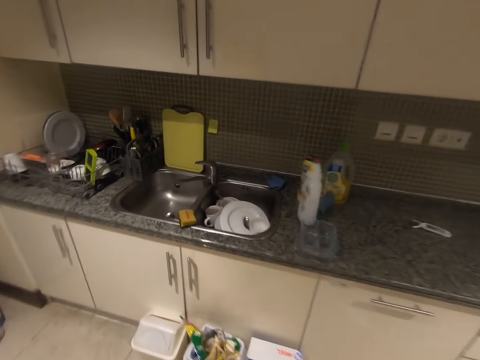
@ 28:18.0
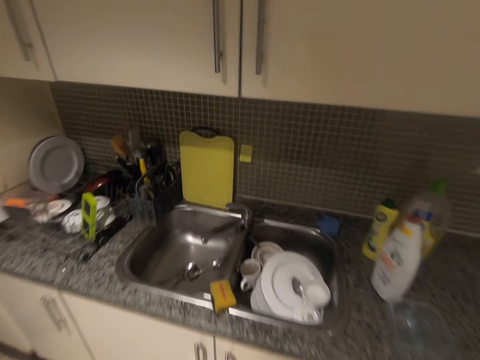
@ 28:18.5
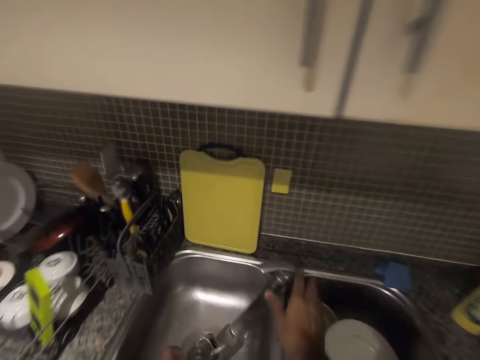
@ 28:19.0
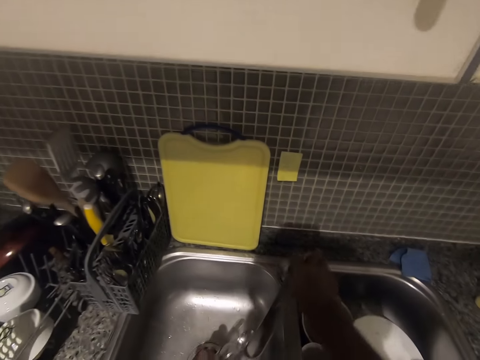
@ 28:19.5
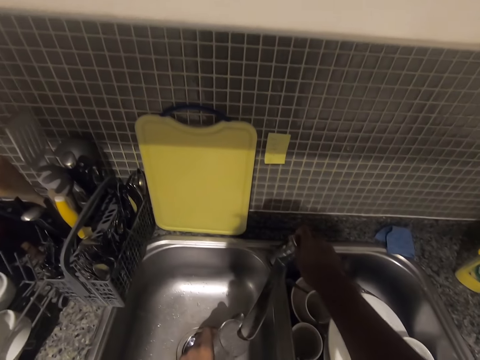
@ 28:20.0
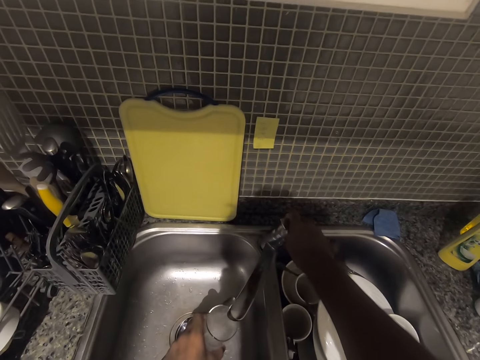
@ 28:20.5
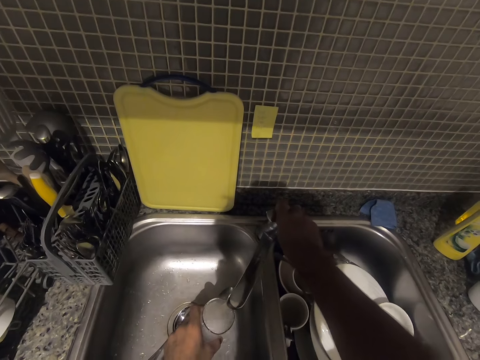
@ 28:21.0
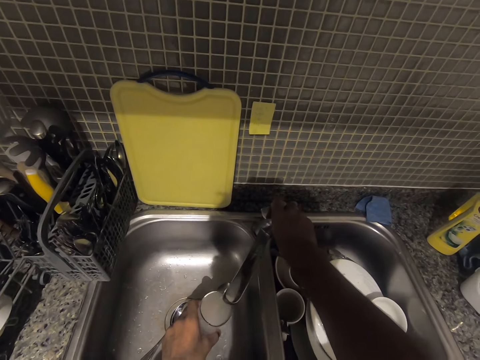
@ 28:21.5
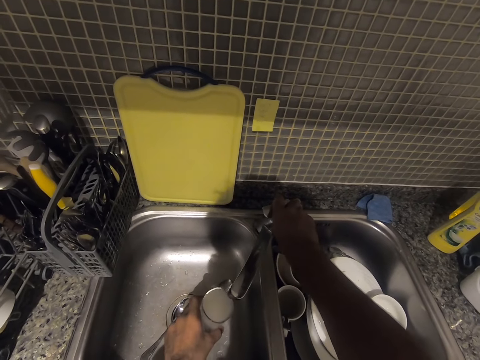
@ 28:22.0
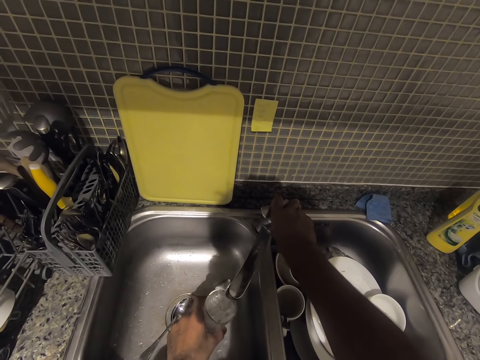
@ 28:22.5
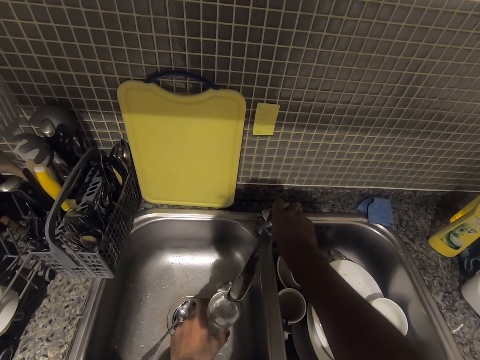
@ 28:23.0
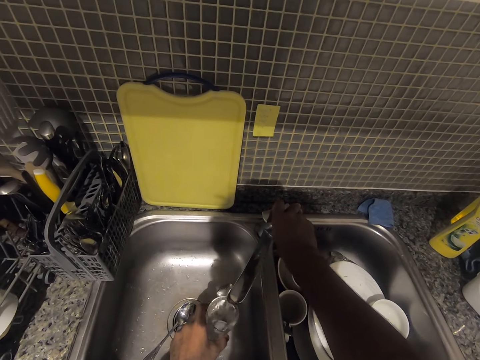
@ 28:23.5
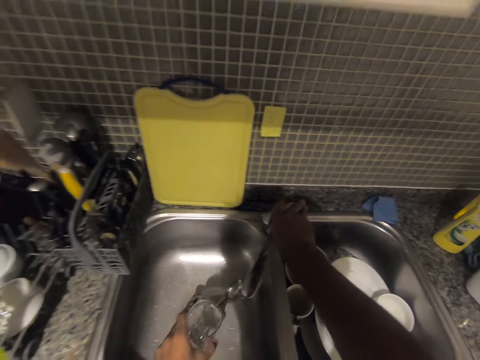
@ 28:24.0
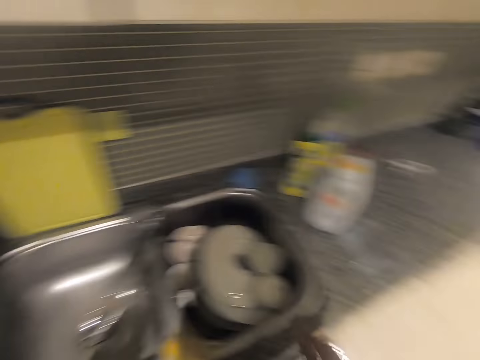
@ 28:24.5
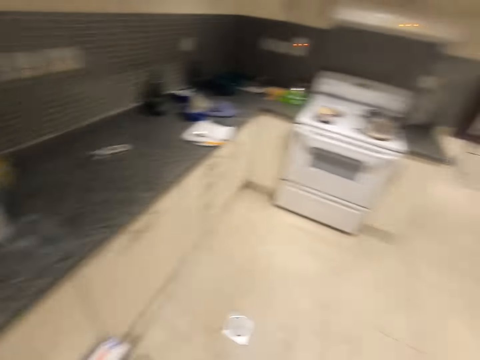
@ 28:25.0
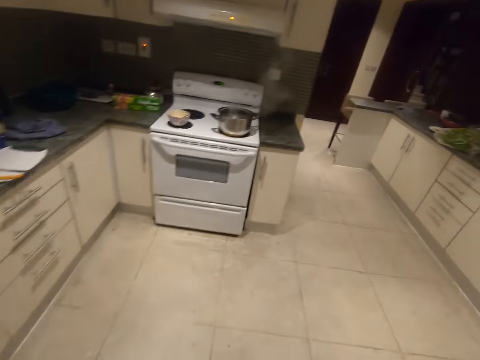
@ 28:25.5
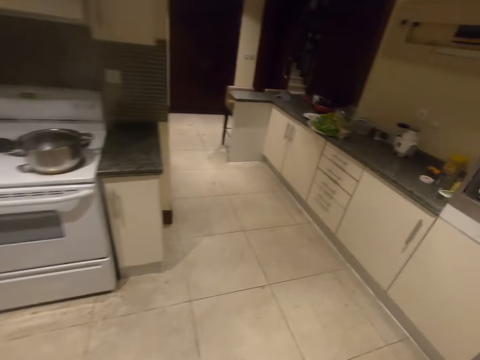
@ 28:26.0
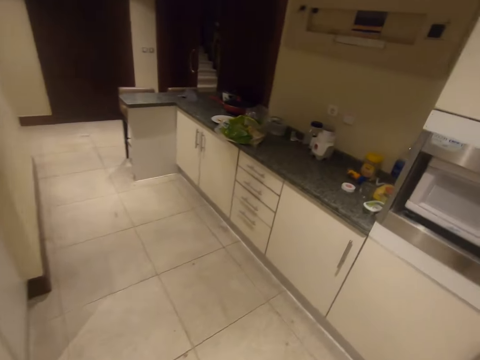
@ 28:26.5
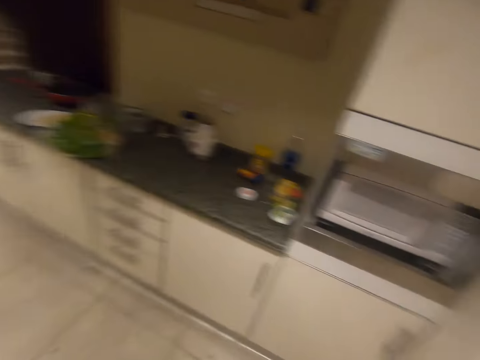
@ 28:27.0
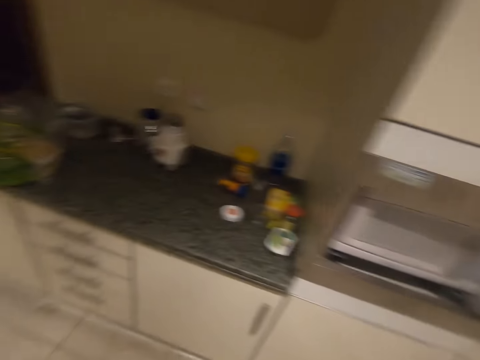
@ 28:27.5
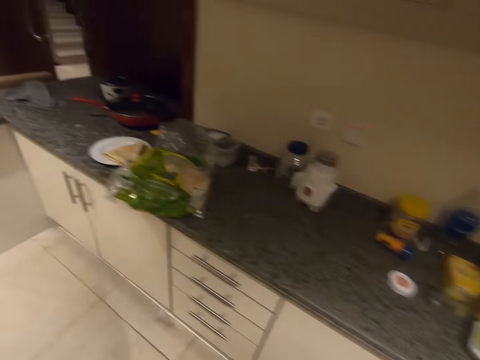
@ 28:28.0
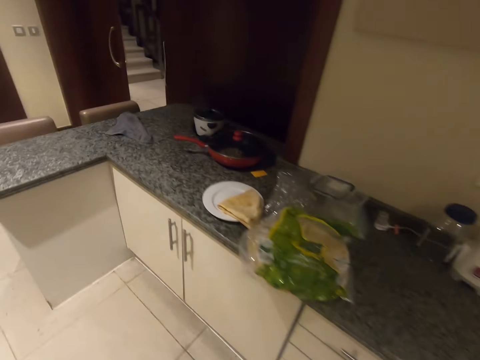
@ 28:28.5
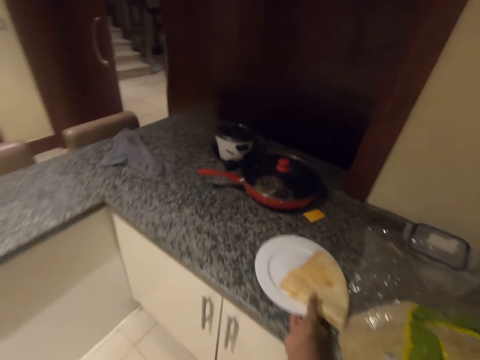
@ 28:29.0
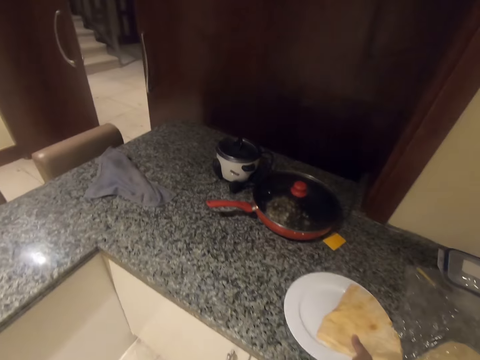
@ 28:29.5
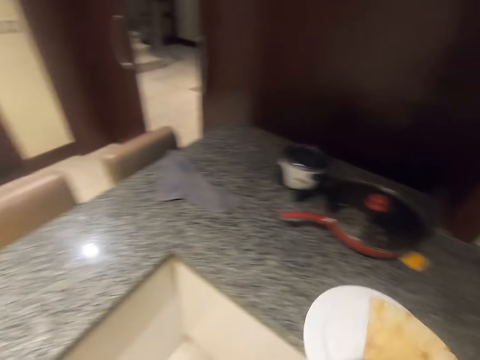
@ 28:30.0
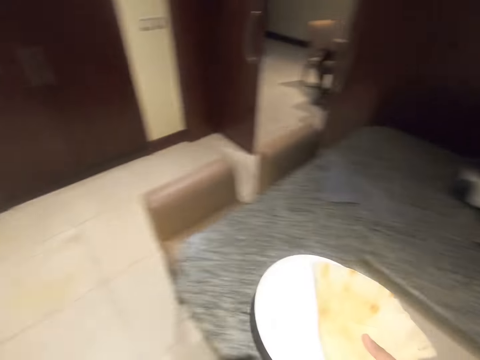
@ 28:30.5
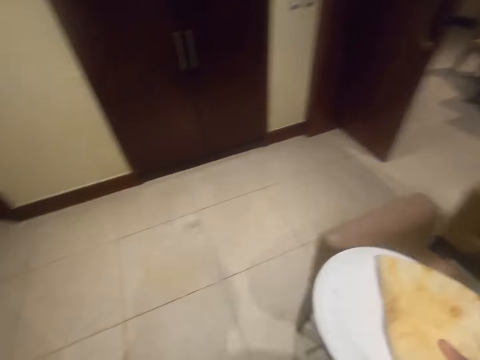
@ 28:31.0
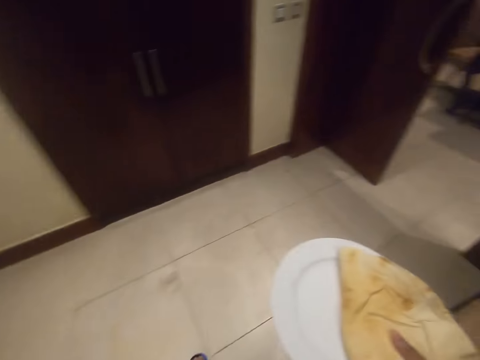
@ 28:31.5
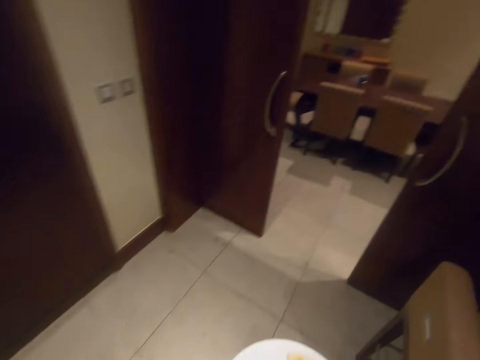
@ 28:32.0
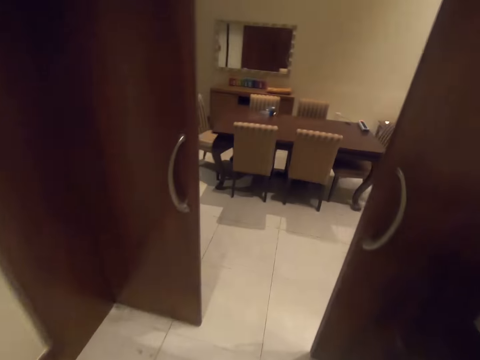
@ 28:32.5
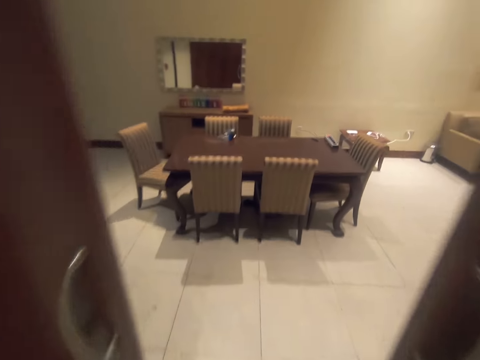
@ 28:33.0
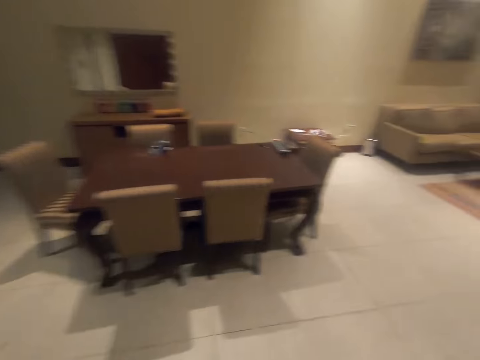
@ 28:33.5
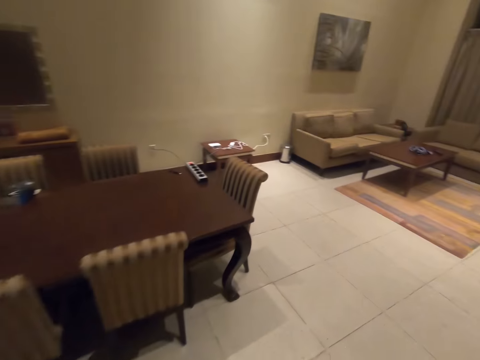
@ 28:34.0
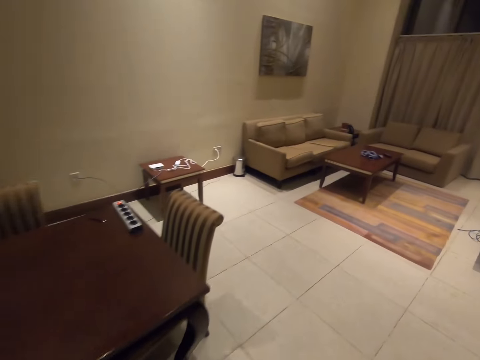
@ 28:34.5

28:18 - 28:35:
The camera wearer opens the tap with her right hand. She places the glass cup under the tap. She closes the tap with her right hand. She fetches water in the glass. She picks up a plate of food from the kitchen counter top. She walks in the house.

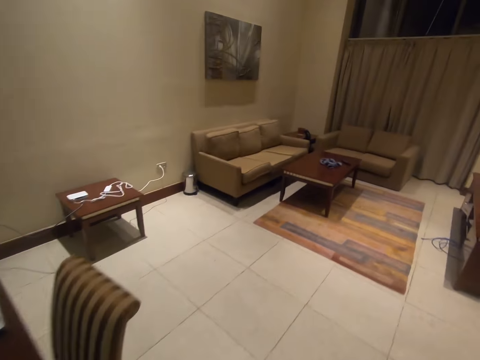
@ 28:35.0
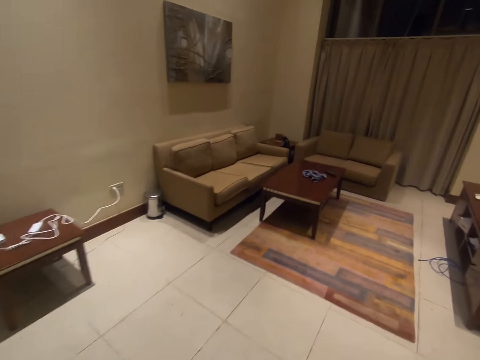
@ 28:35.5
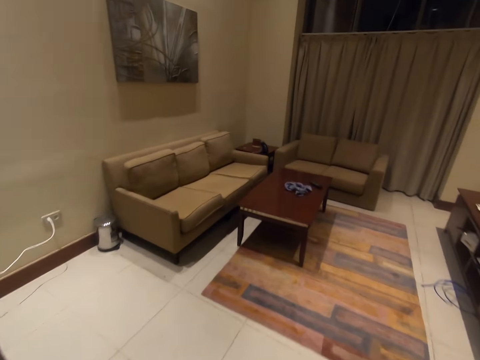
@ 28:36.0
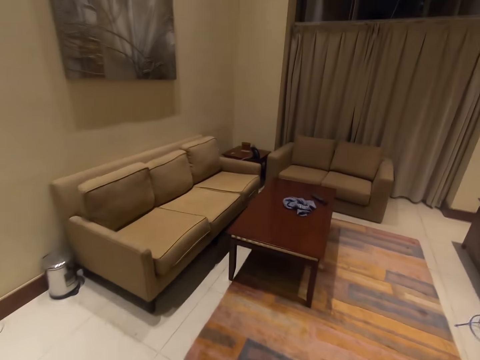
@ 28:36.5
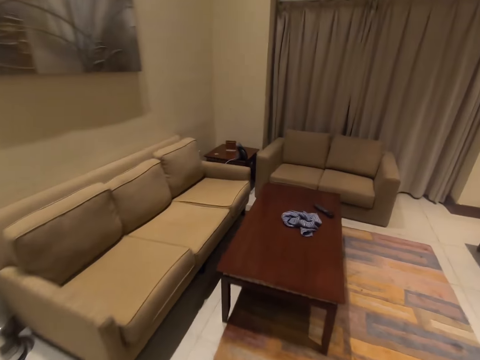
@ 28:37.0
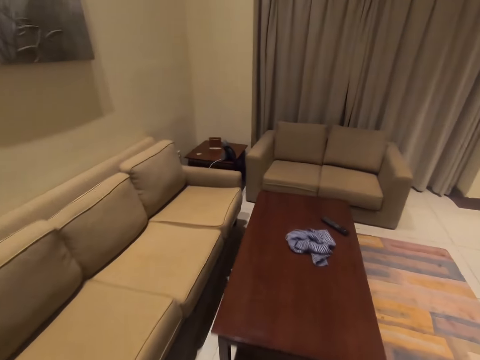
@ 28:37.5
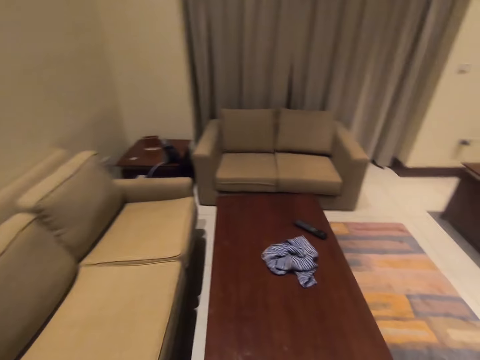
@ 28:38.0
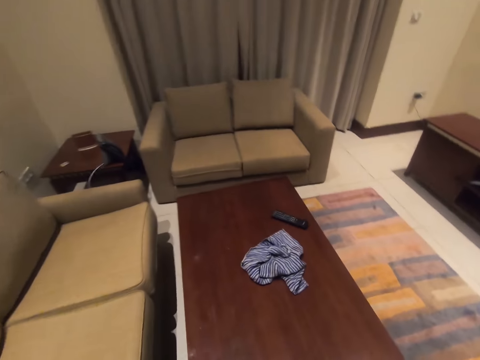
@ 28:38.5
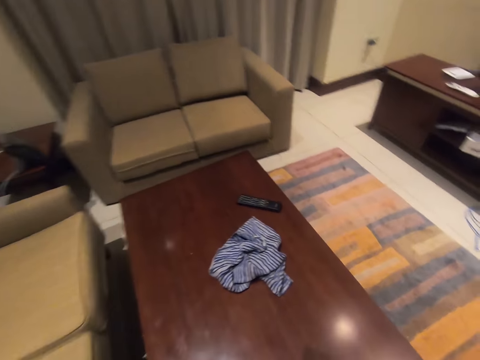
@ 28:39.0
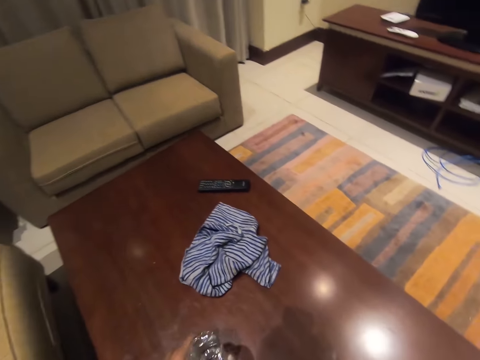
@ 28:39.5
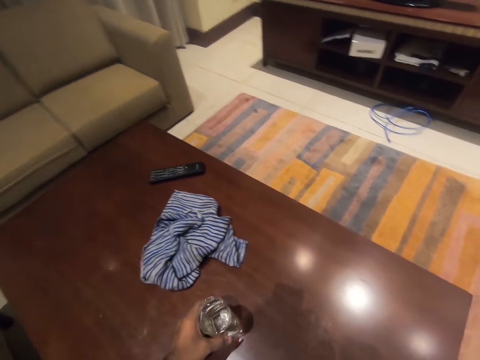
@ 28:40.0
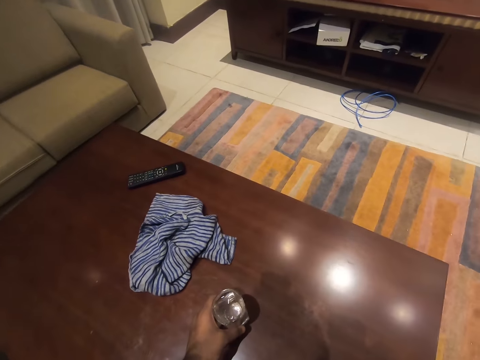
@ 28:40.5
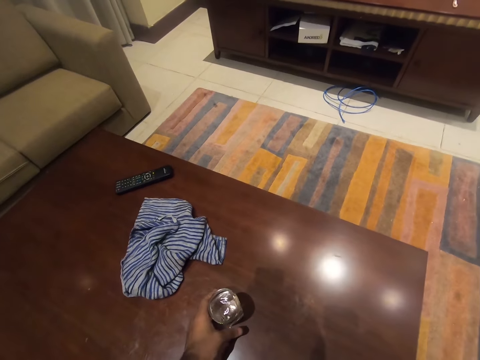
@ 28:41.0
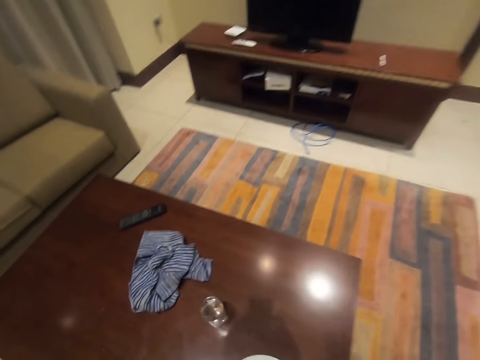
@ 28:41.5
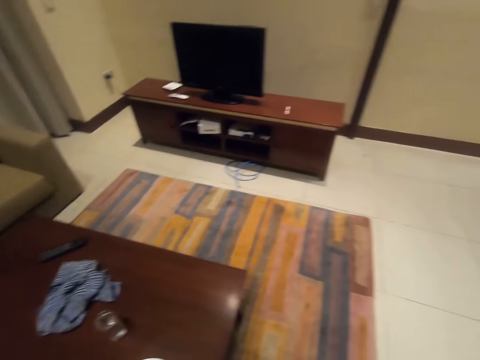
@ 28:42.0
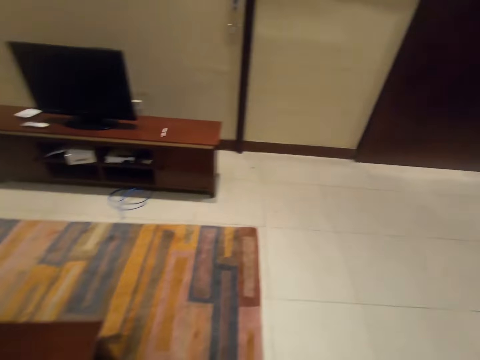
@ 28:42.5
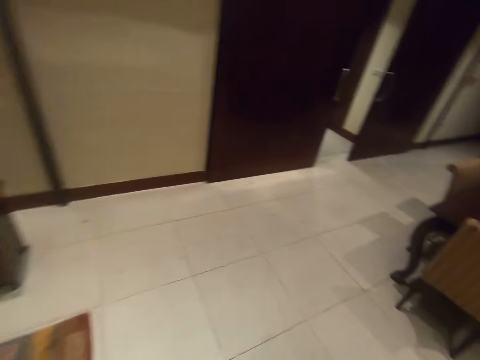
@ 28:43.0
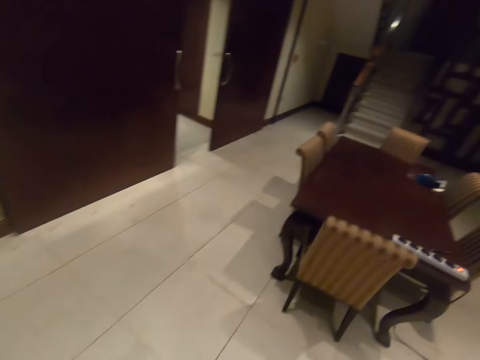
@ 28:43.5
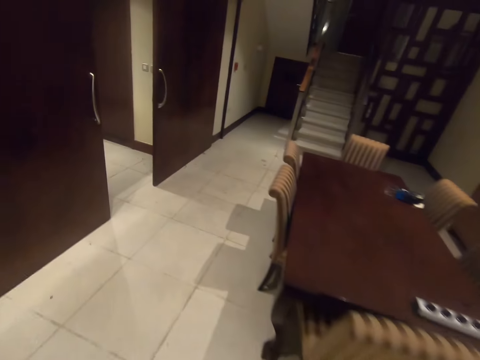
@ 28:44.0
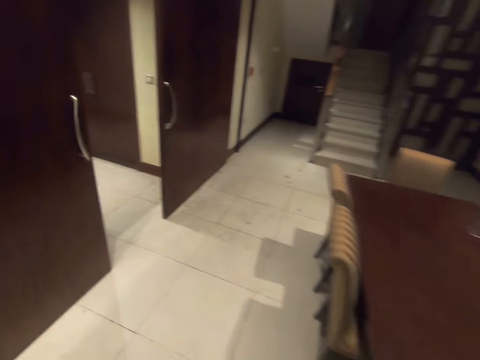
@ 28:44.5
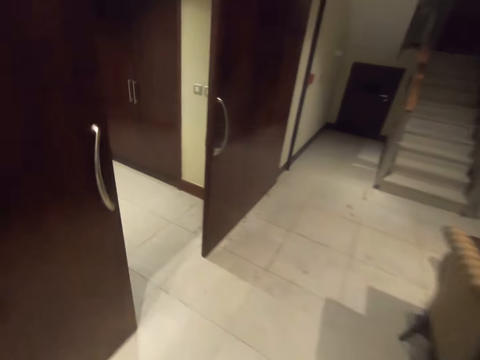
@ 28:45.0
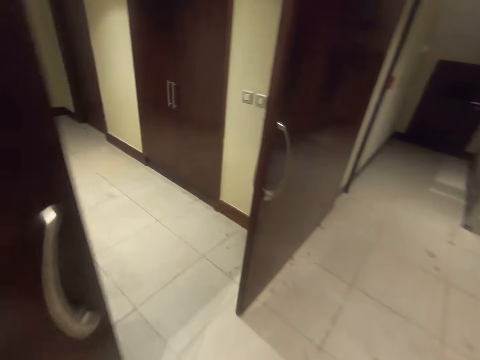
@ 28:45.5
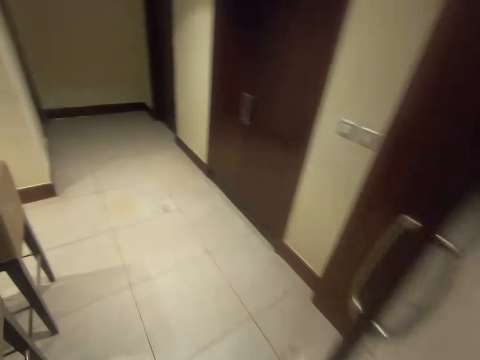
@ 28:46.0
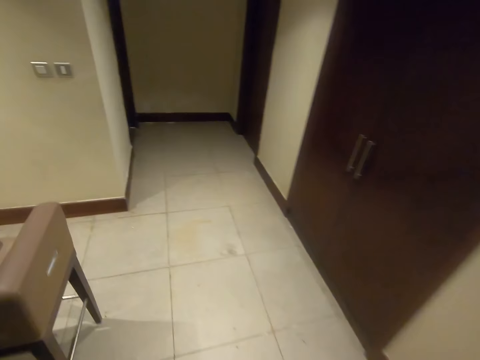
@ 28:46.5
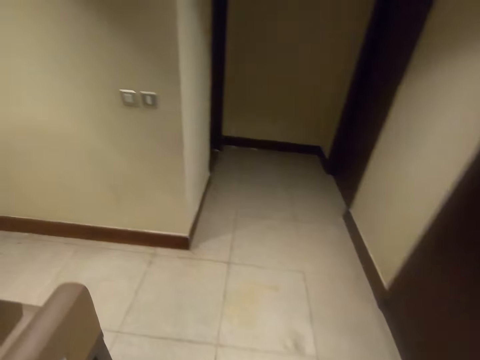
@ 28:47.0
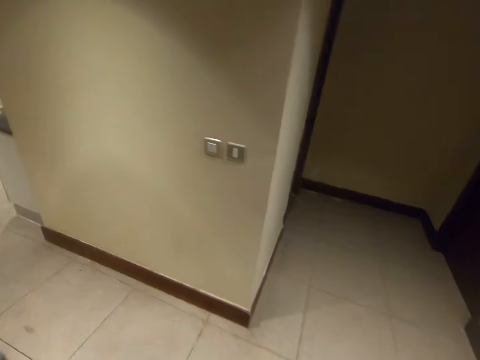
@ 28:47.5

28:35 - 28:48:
The camera wearer puts the plate on the table. She places the glass cup on the table in the sitting room with her left hand. She walks to the kitchen.
